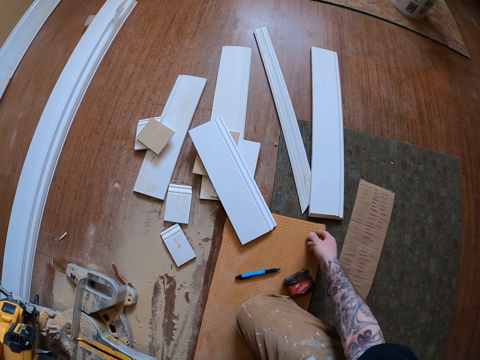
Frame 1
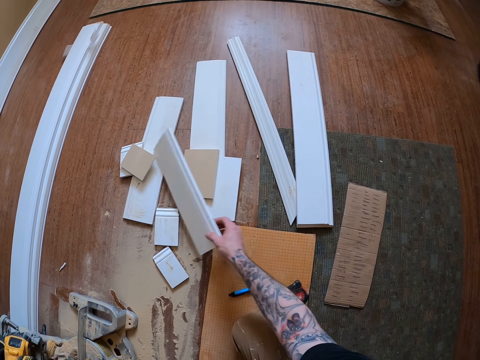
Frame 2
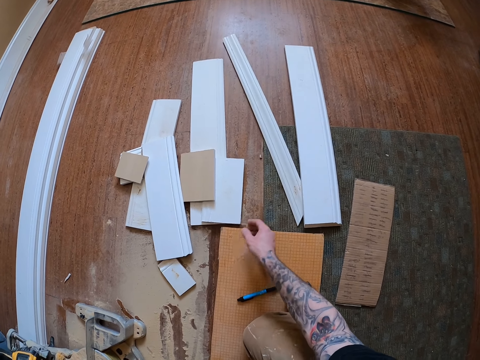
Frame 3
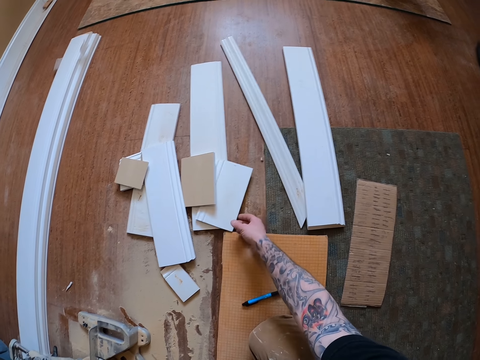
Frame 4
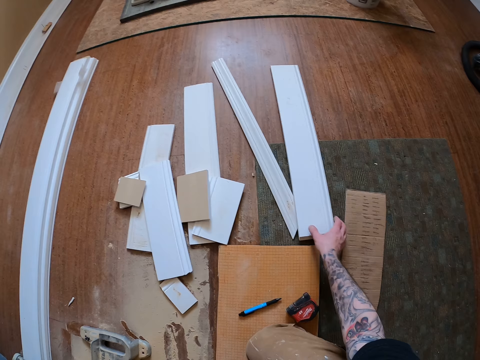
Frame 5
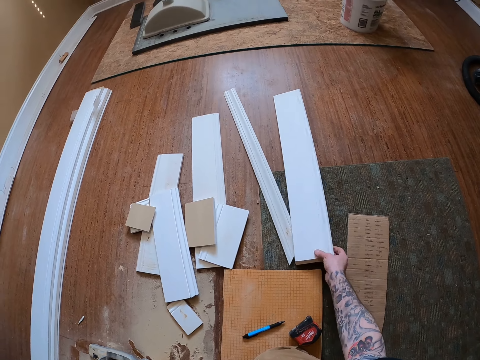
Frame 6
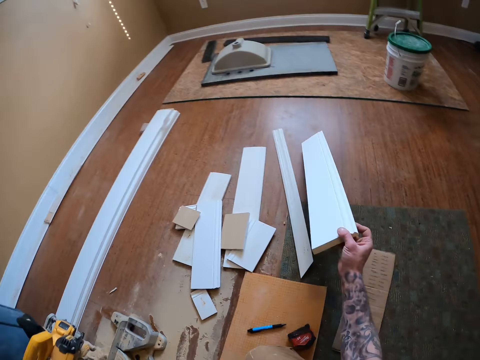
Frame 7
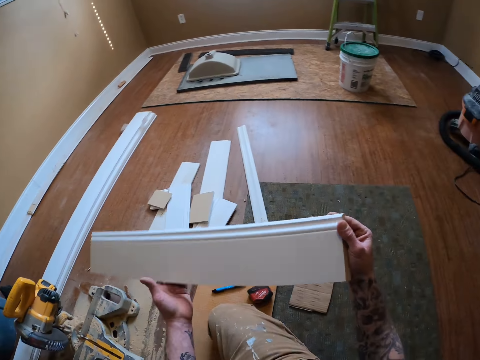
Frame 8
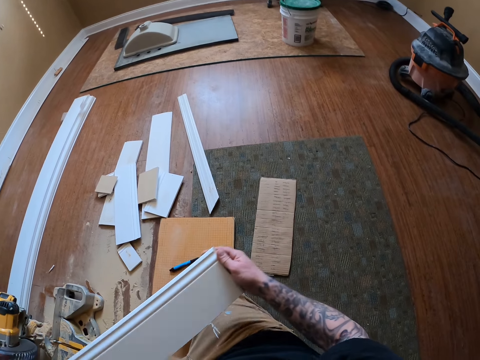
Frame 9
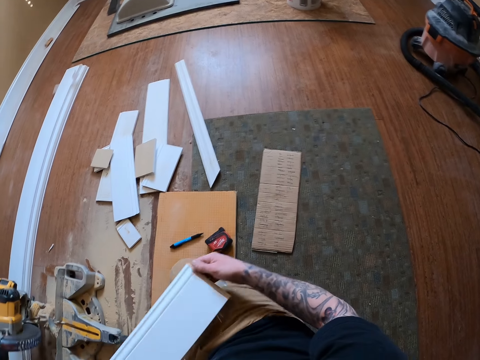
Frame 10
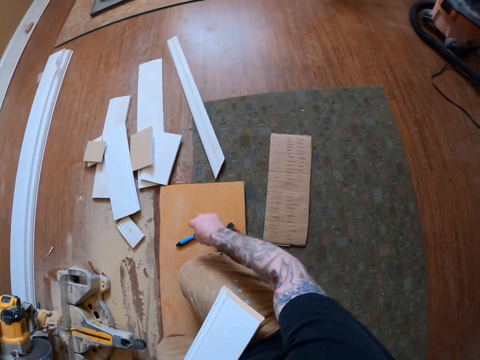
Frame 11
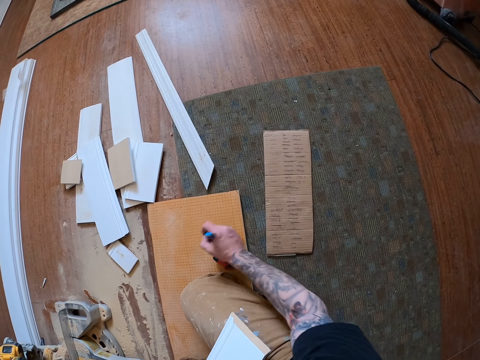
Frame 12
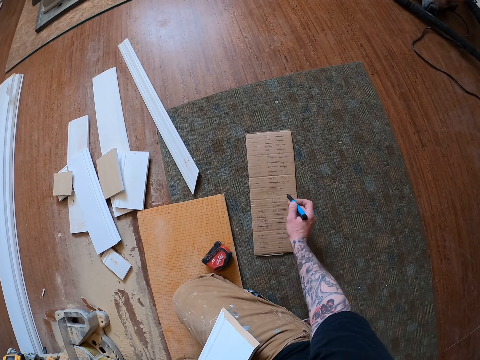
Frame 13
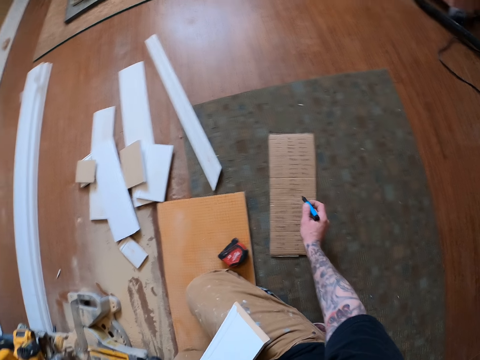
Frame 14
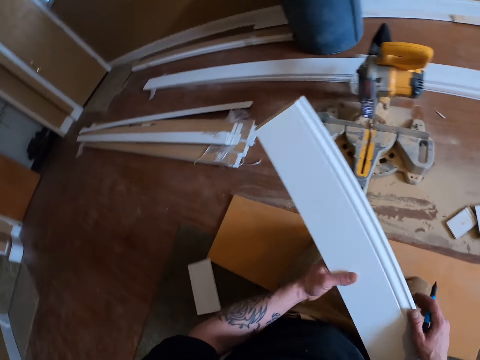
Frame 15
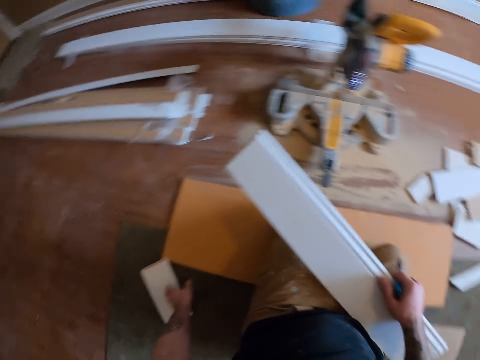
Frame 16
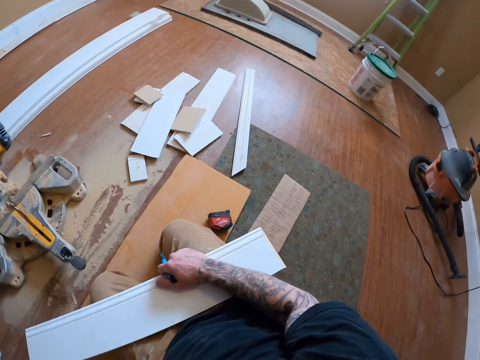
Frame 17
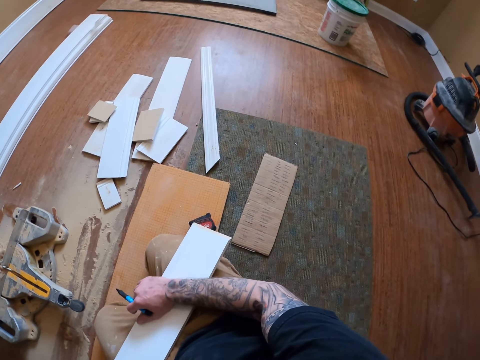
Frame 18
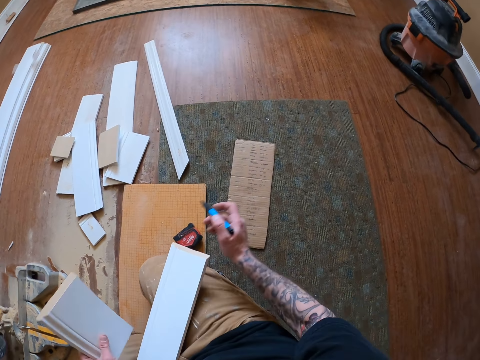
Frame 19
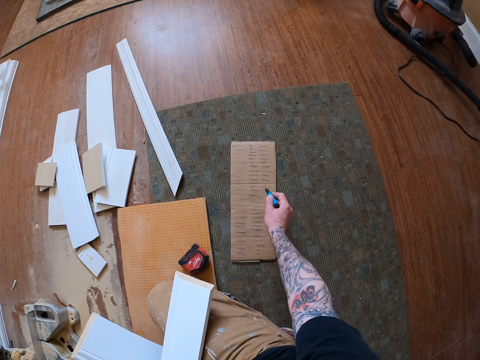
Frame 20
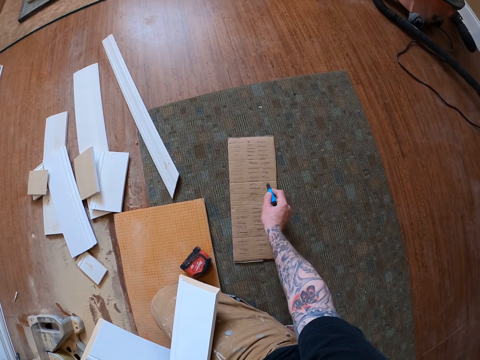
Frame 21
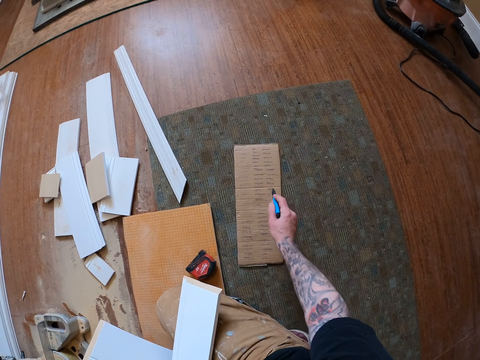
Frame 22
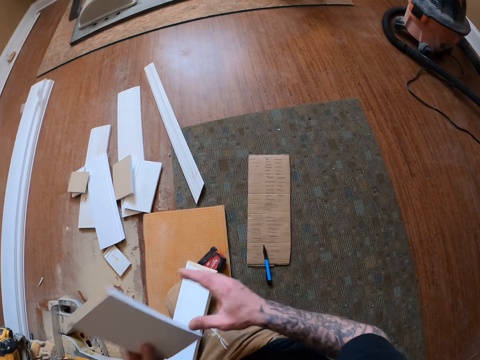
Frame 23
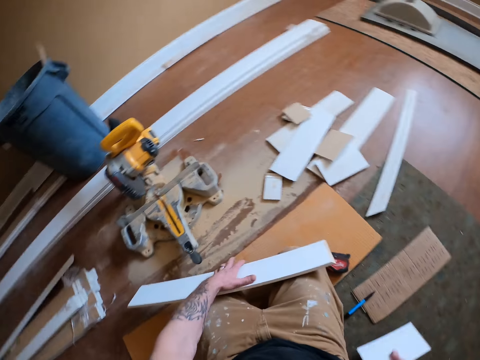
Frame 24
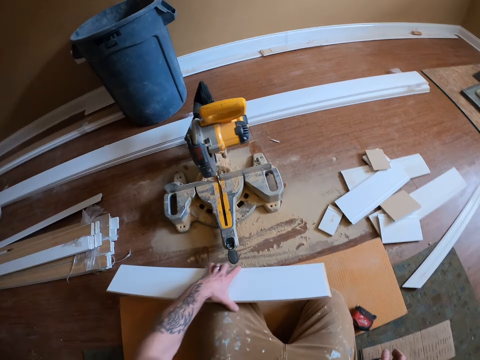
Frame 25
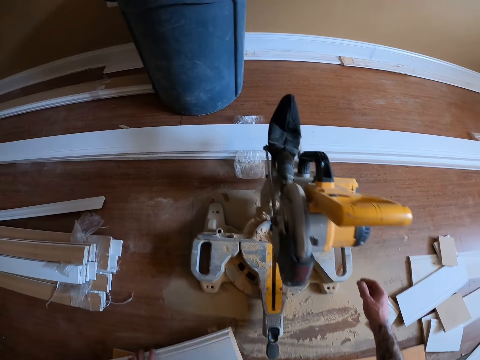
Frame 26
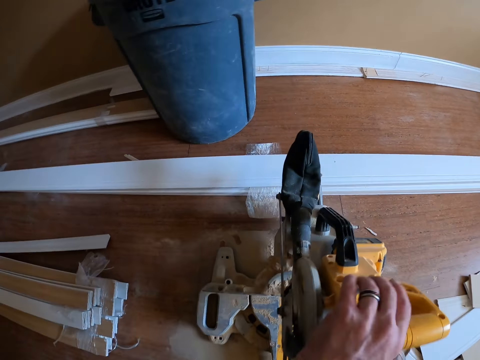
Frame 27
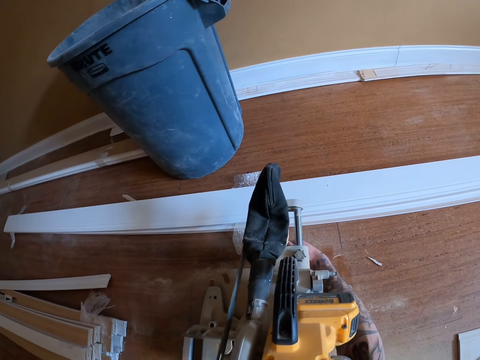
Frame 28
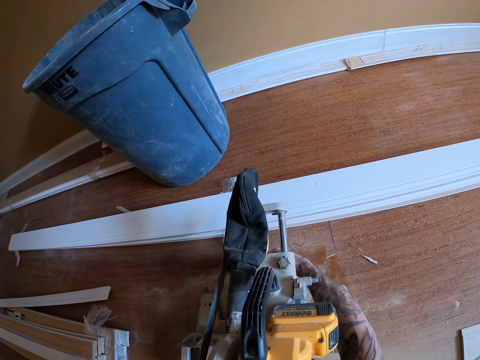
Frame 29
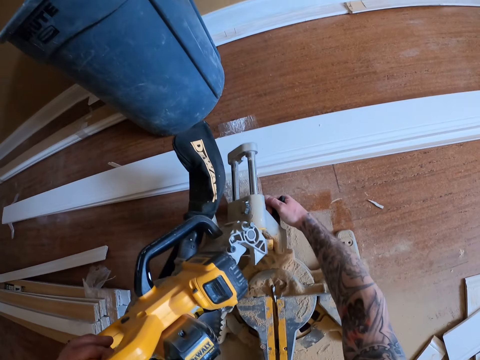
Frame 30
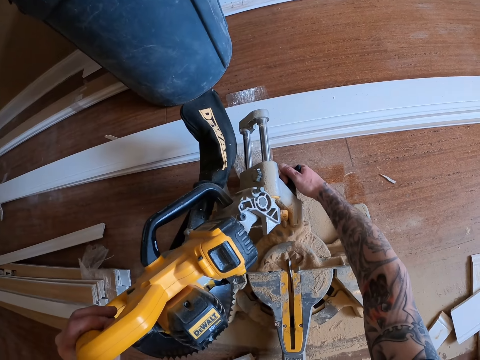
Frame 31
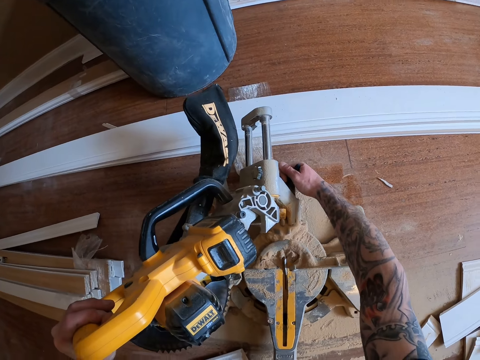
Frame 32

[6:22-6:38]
The camera wearer lifts the baseboard on the floor. They pick up the pen or marker from the floor. They pick up the baseboard. They write on the cardboard. They cancel on the carton paper on the floor. They drop the marker. They position the baseboard on the floor. They drop the baseboard to the floor. They adjust the miter saw.

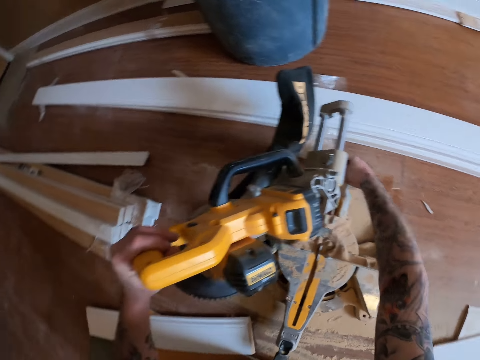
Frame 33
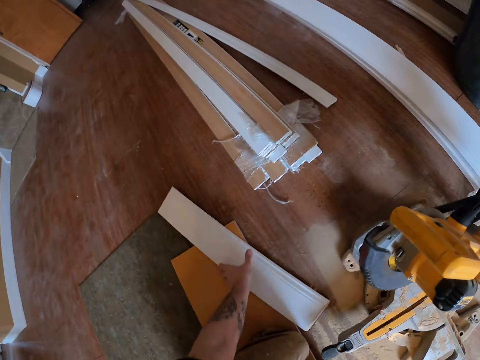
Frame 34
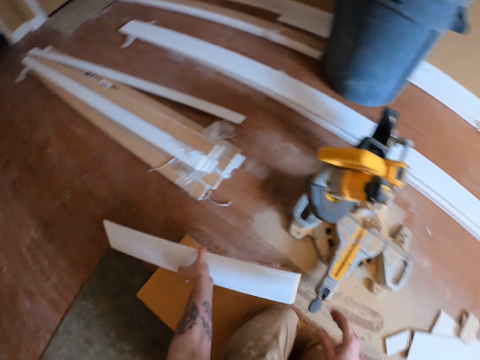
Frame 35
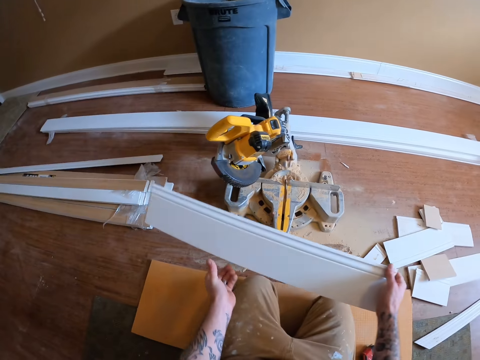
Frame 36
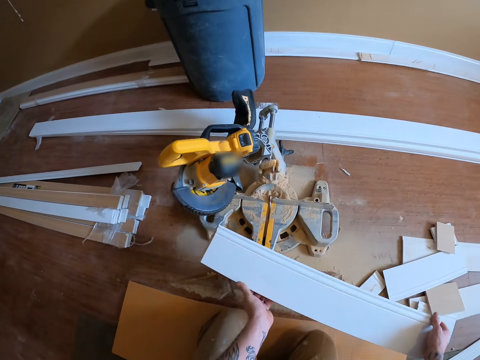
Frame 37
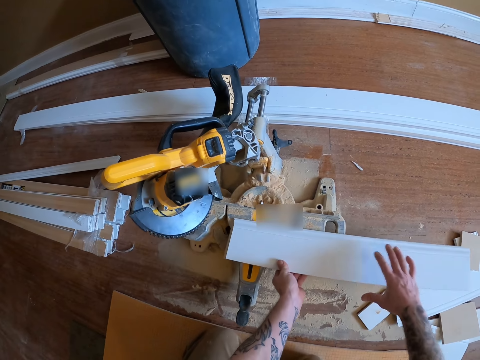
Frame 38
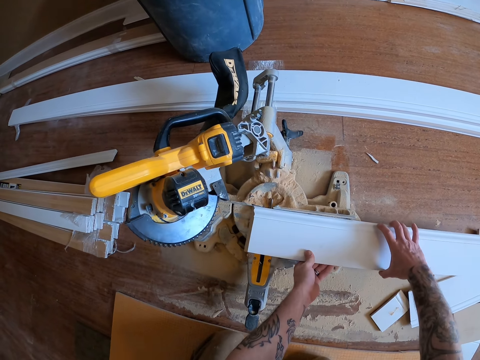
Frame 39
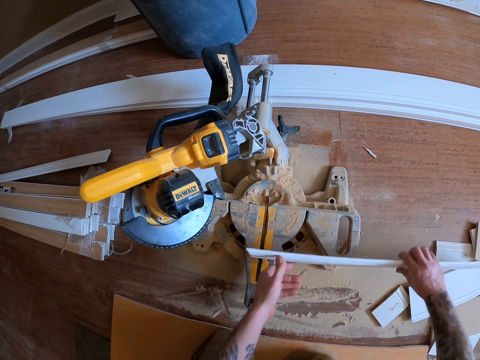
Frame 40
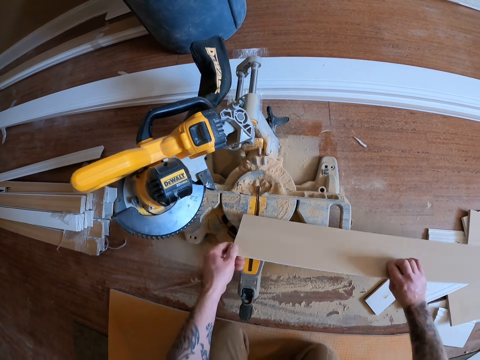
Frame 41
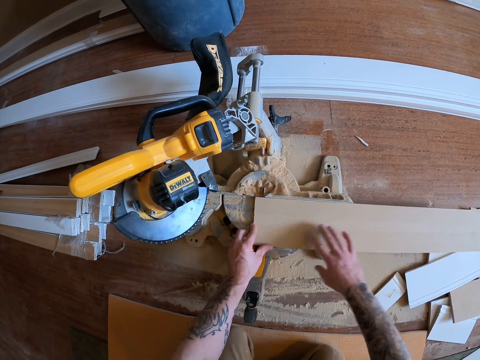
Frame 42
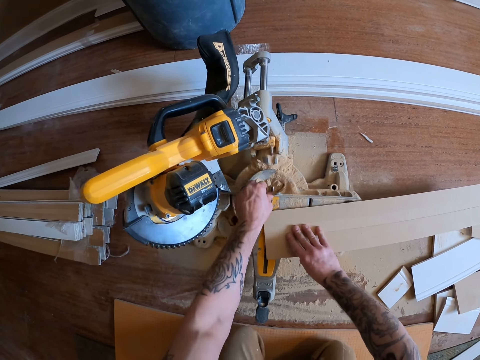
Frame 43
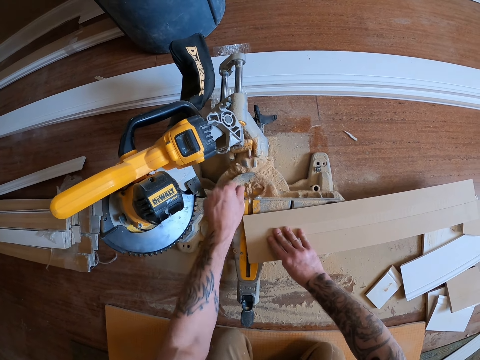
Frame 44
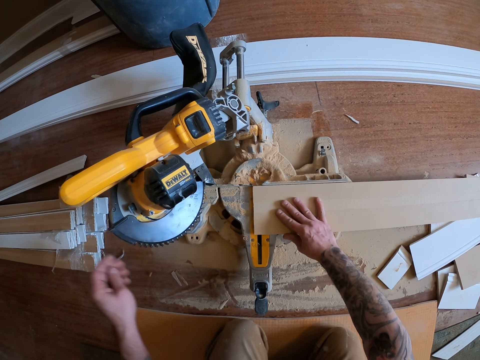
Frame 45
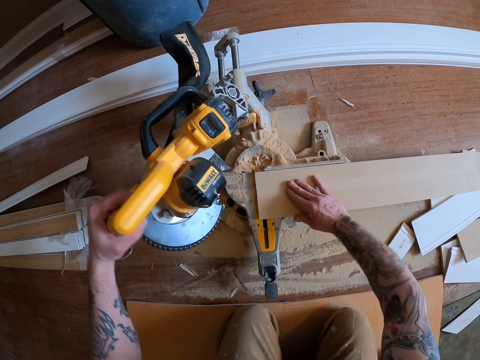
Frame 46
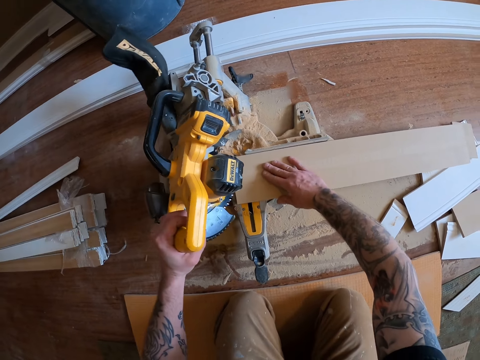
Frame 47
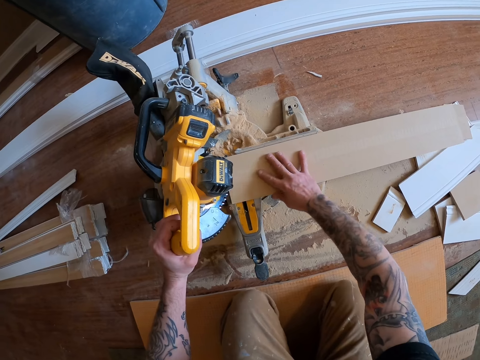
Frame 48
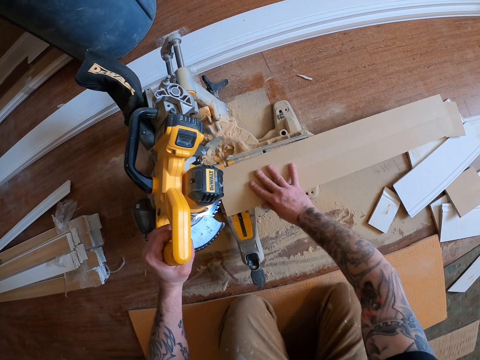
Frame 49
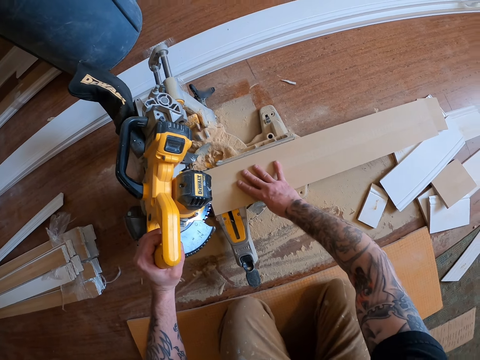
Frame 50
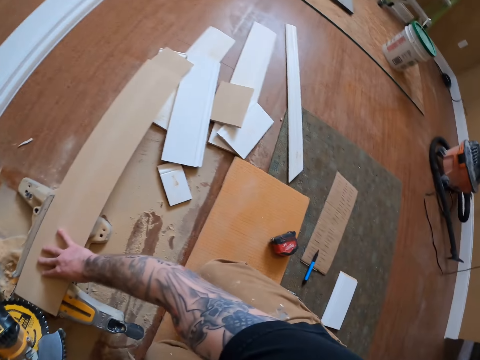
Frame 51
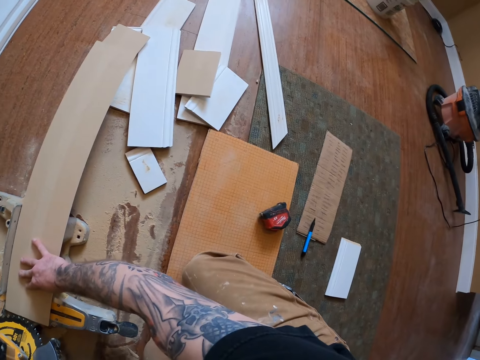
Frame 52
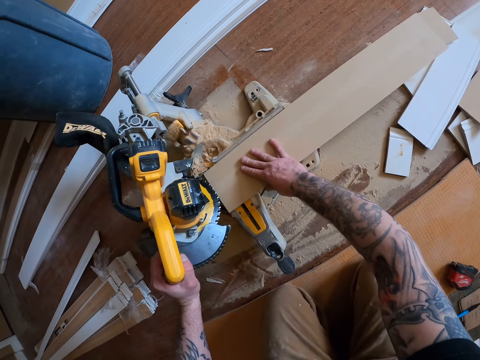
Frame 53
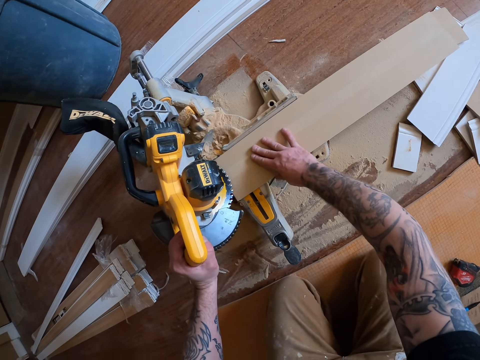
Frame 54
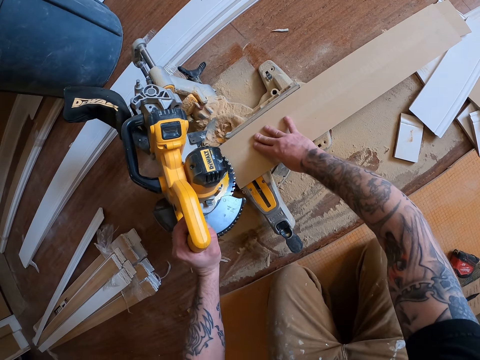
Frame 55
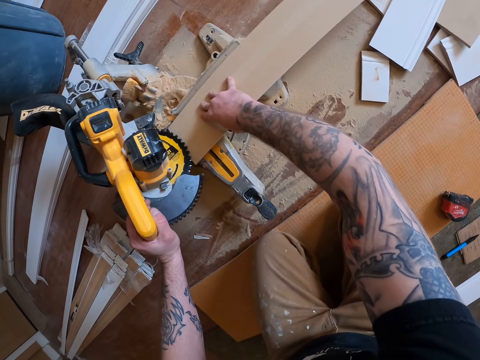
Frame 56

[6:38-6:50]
The camera wearer grips the baseboard from the floor. They place the baseboard on the miter saw. They hold the miter saw handle. They look around the room.
